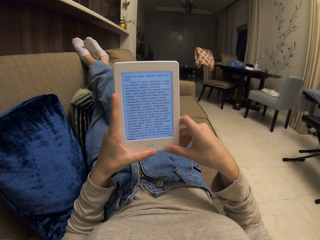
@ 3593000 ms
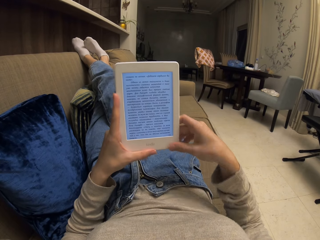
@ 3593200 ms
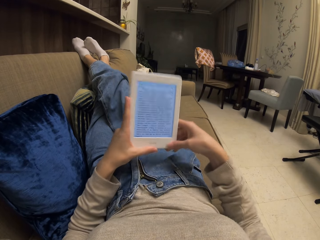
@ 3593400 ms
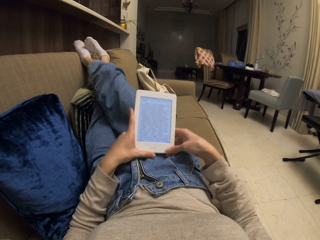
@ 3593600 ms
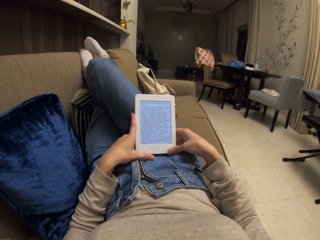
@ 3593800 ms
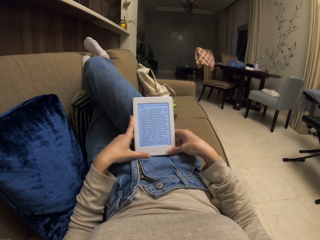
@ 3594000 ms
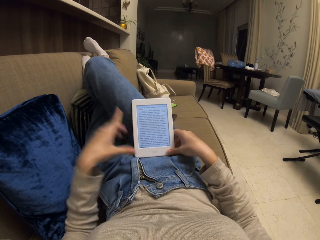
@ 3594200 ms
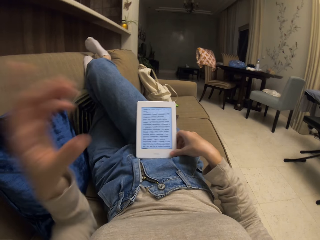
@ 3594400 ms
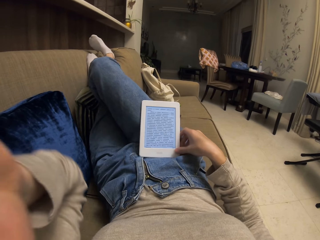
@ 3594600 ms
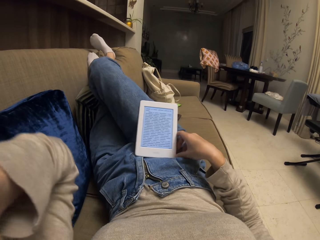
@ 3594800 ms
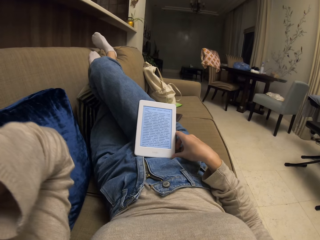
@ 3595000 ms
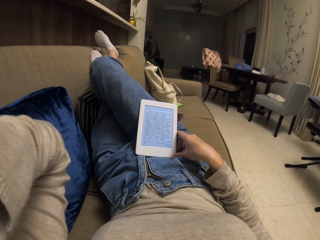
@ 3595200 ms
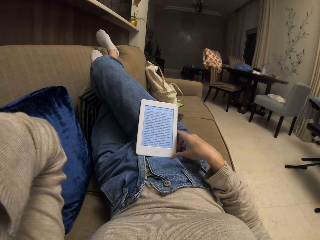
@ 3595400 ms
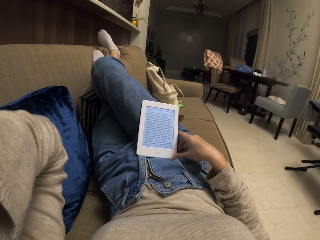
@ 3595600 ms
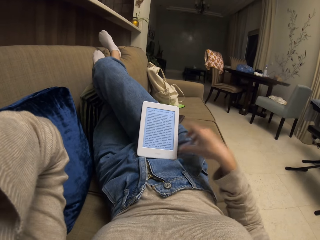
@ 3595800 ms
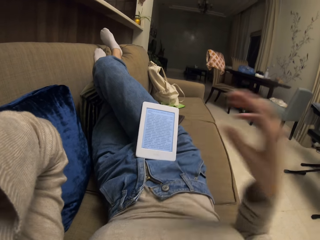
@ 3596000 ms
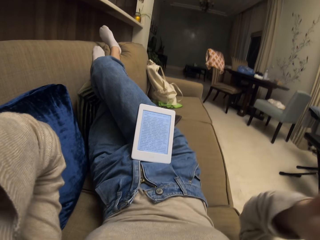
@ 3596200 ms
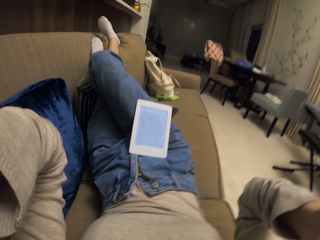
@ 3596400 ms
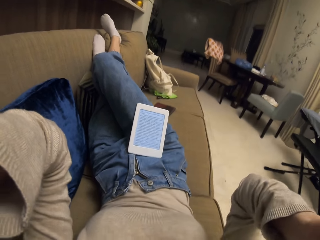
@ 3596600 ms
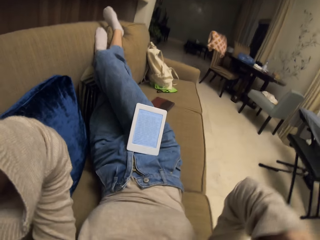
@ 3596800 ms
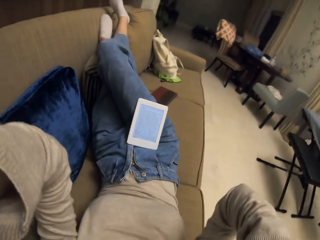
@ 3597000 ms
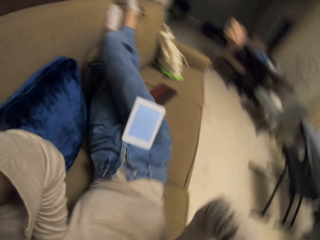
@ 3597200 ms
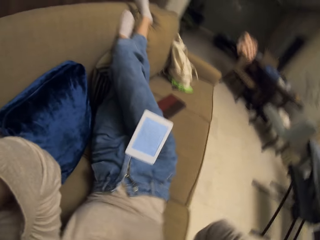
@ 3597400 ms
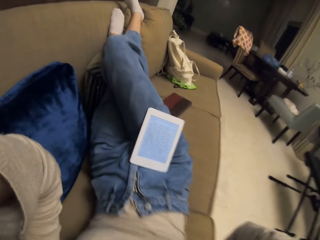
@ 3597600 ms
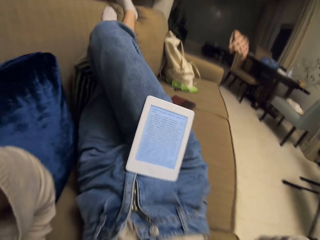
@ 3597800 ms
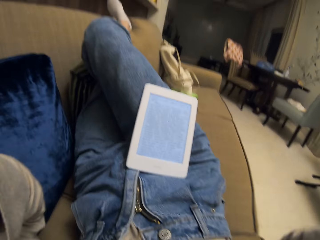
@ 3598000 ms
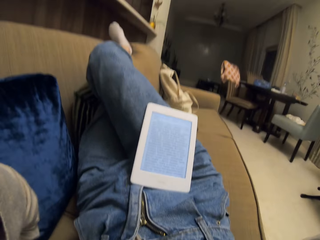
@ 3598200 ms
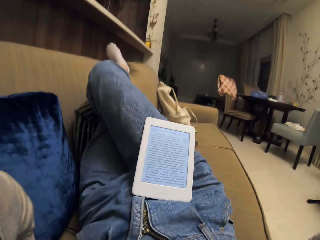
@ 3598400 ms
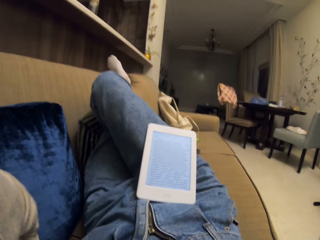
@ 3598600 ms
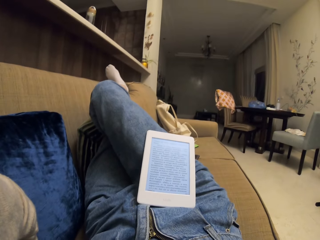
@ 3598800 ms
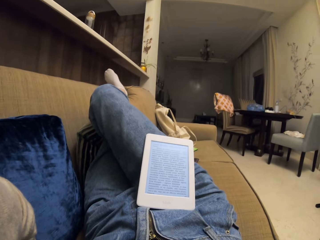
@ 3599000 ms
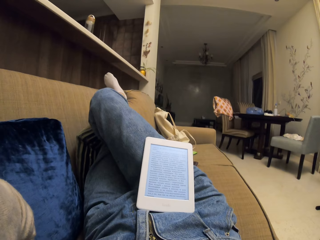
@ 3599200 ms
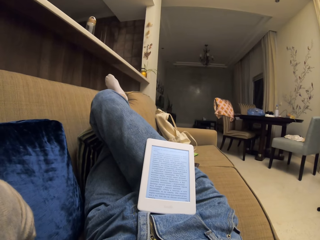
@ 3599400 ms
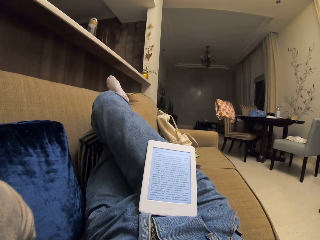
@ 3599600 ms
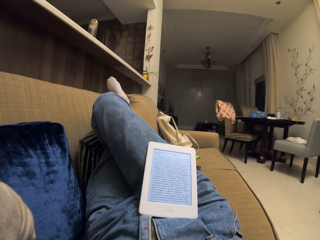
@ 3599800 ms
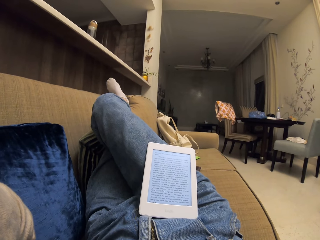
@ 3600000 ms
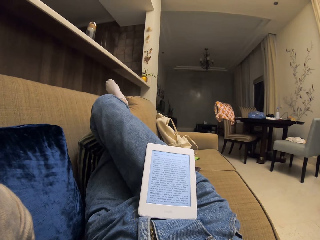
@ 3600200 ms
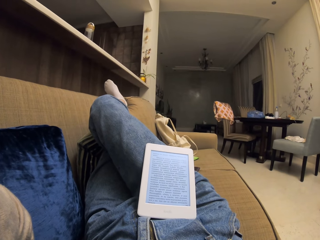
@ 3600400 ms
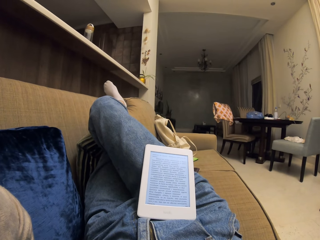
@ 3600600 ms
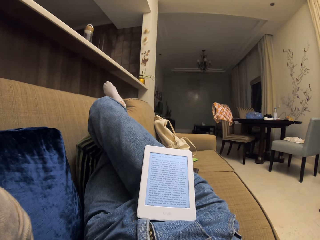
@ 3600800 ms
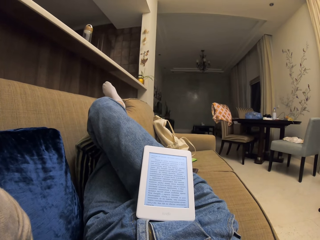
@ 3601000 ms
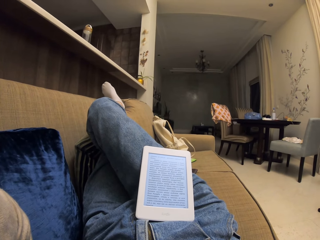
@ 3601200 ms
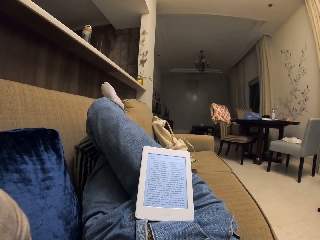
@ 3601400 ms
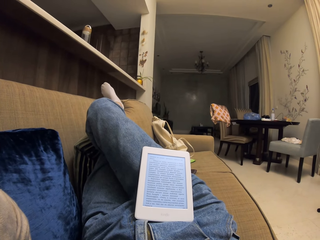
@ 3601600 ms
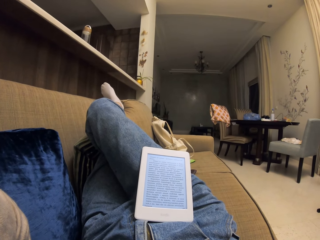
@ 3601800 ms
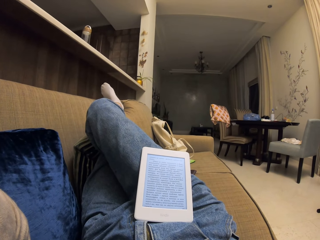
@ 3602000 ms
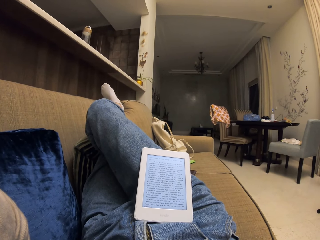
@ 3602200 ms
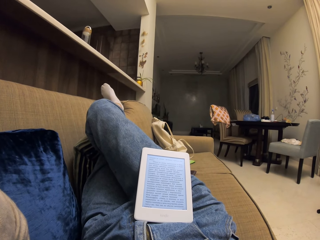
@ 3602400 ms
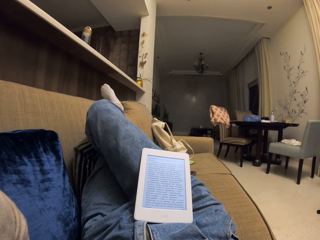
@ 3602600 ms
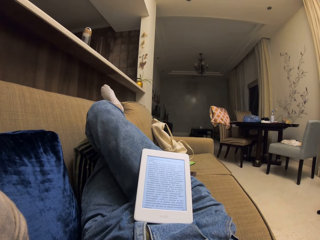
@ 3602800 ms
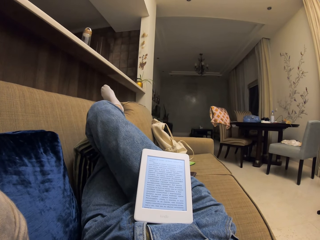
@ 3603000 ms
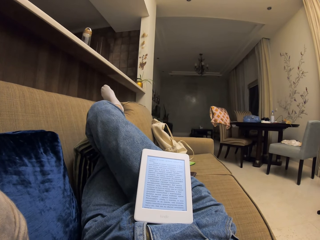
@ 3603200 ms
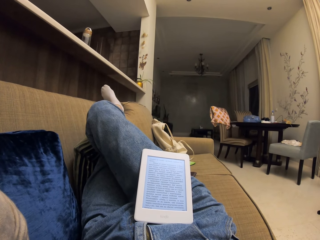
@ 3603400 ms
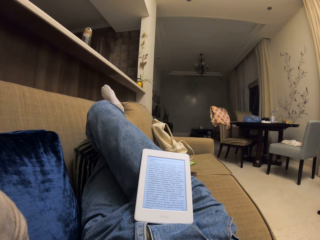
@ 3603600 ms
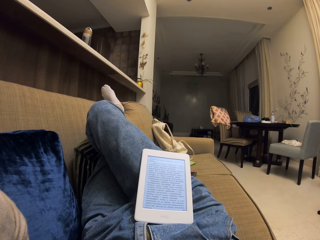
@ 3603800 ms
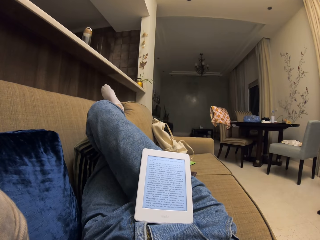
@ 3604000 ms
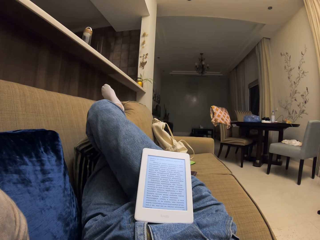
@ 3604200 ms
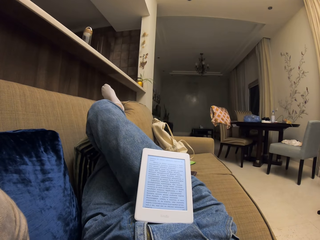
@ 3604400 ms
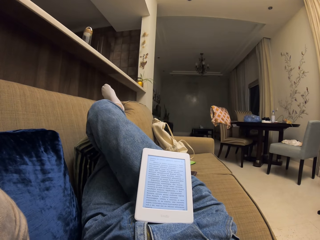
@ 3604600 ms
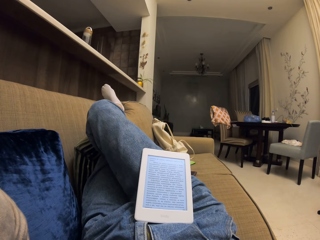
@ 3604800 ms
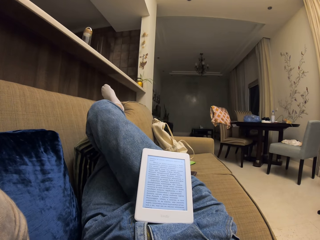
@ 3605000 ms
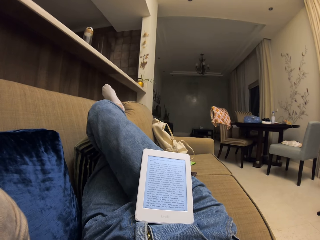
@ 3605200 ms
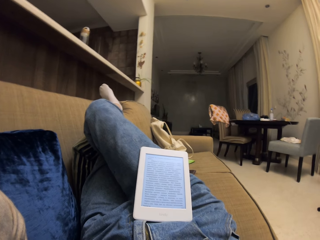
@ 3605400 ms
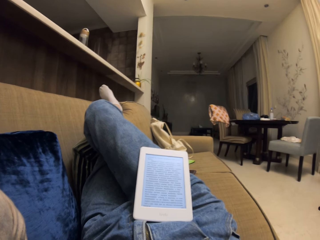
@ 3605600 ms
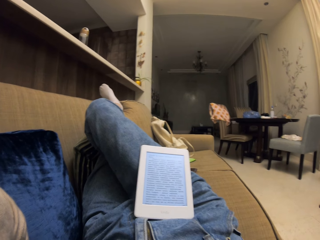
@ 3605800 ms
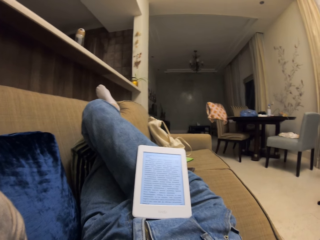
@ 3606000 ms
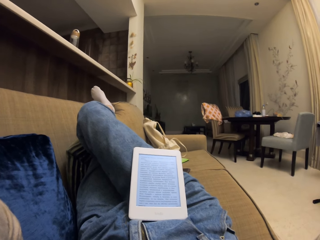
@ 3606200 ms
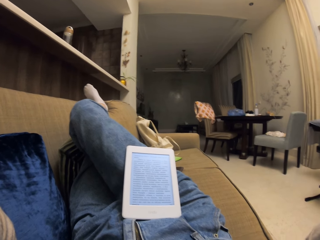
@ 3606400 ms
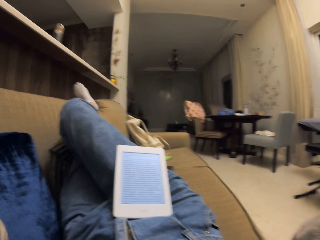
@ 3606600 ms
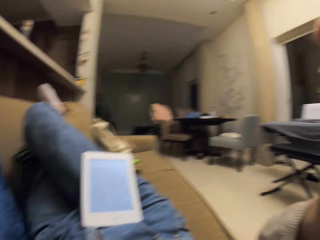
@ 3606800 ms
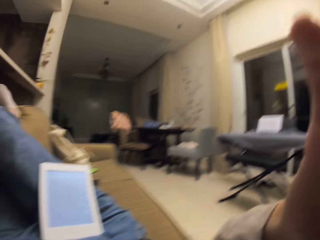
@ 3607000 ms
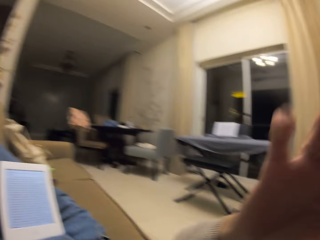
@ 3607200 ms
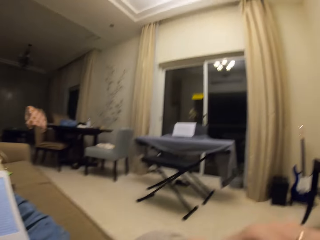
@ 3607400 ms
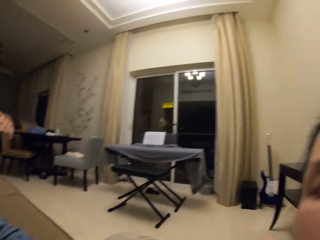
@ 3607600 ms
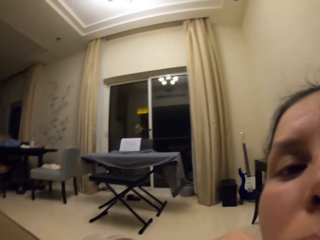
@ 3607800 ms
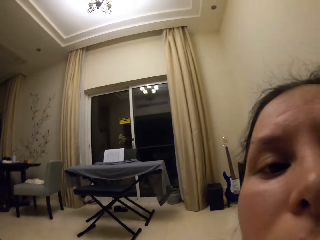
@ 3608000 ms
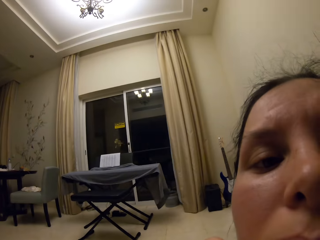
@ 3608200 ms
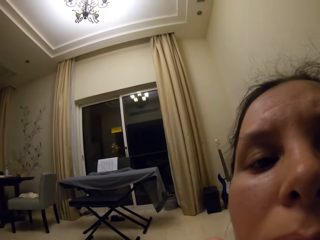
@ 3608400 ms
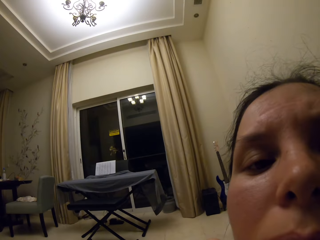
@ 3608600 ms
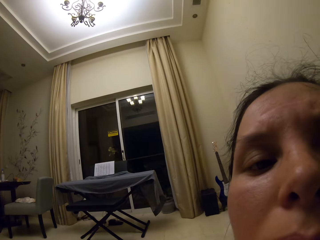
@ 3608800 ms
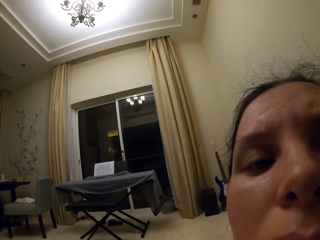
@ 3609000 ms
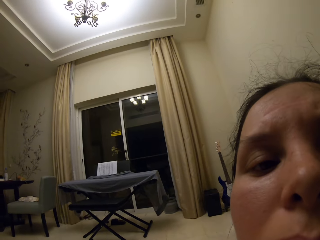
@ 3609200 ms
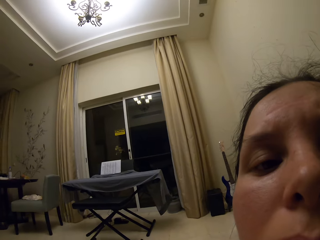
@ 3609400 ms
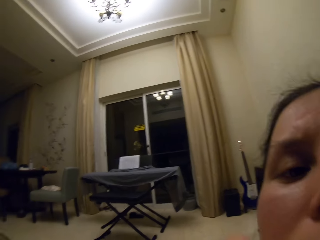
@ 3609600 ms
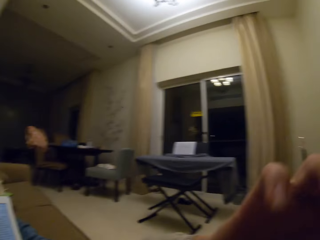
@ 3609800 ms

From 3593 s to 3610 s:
The camera wearer touches the camera. They raise the hands. They look at the camera.
